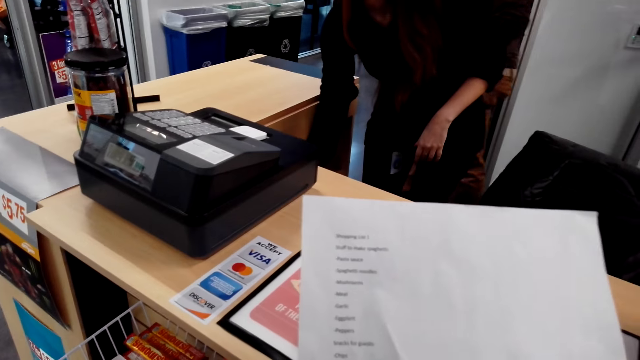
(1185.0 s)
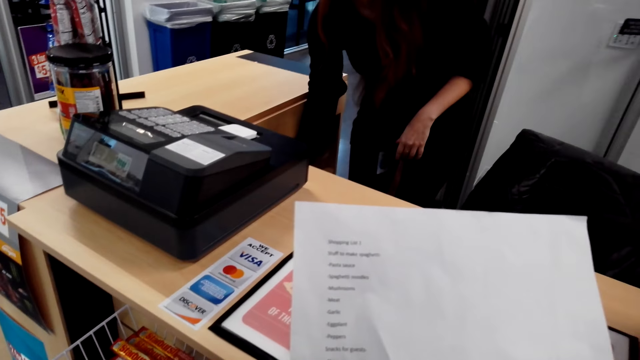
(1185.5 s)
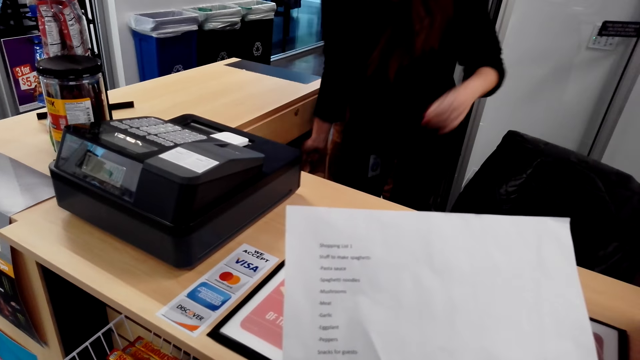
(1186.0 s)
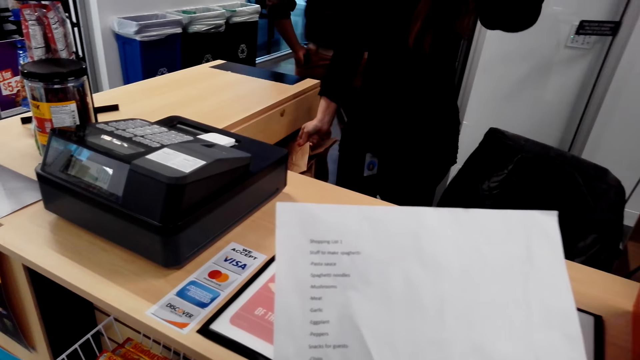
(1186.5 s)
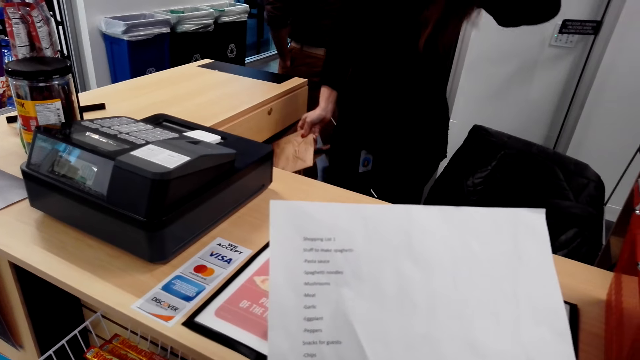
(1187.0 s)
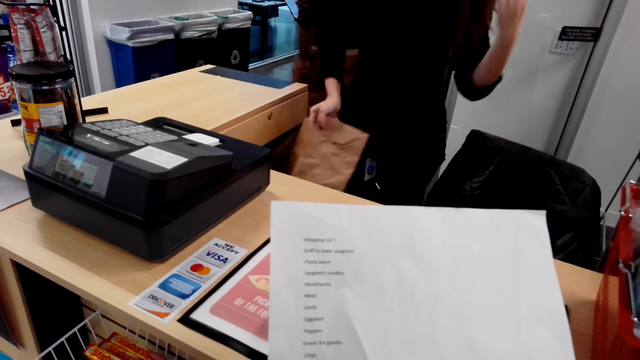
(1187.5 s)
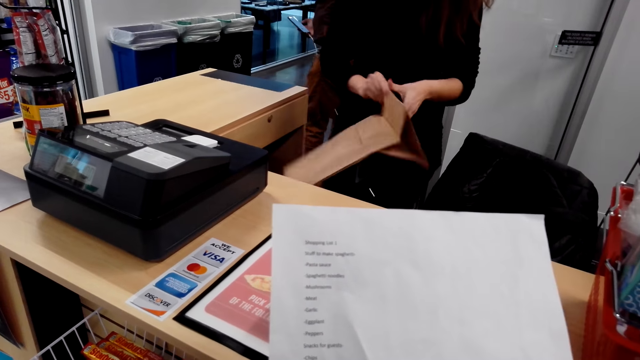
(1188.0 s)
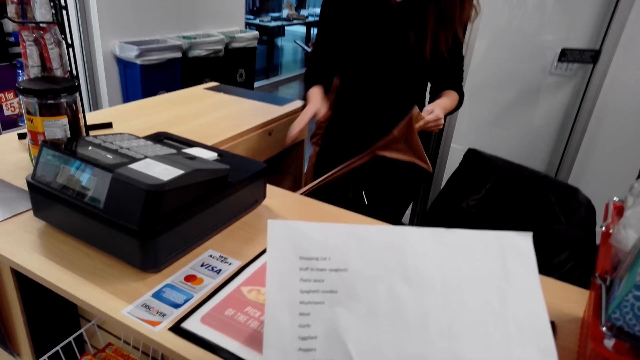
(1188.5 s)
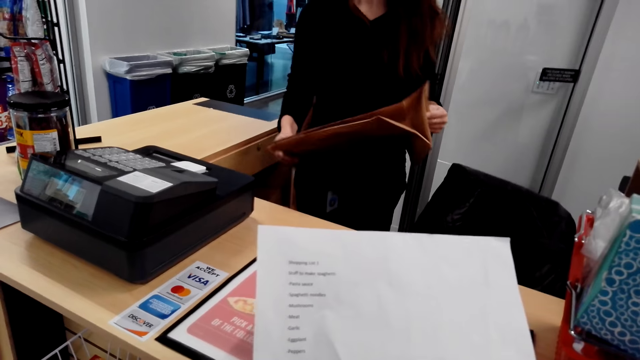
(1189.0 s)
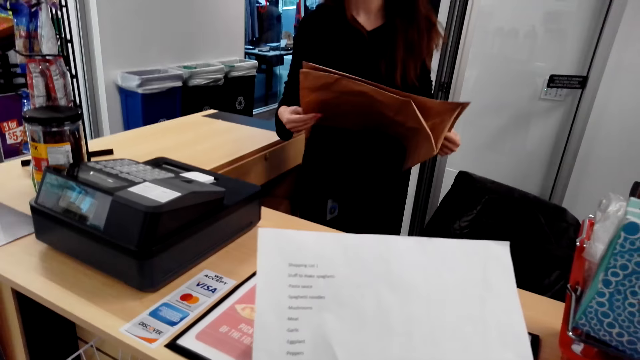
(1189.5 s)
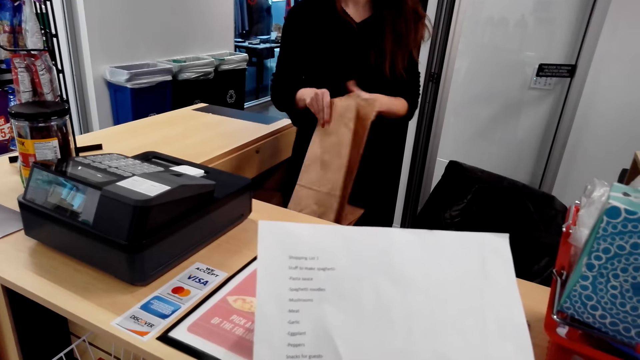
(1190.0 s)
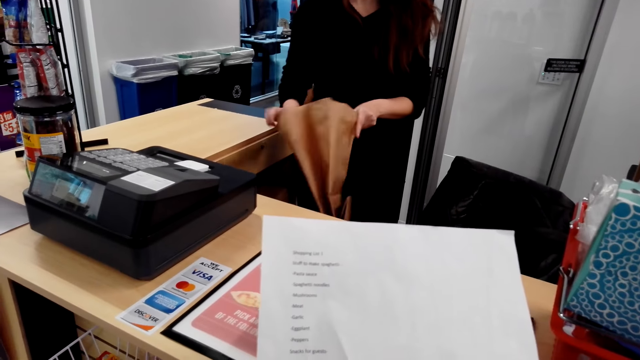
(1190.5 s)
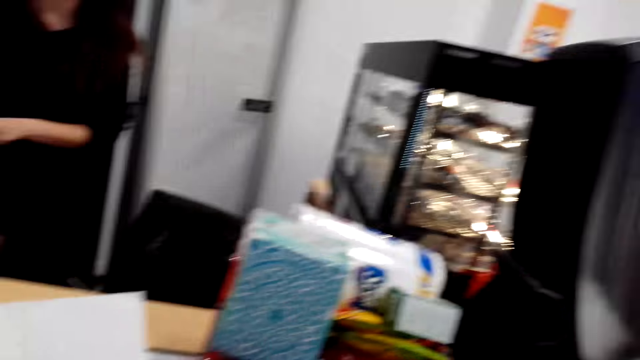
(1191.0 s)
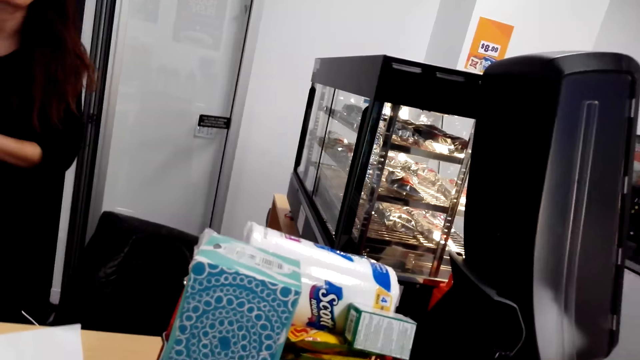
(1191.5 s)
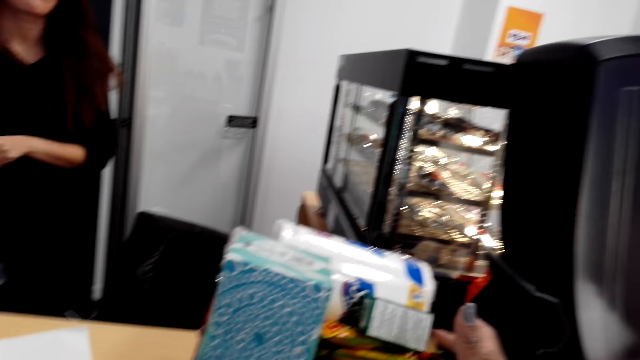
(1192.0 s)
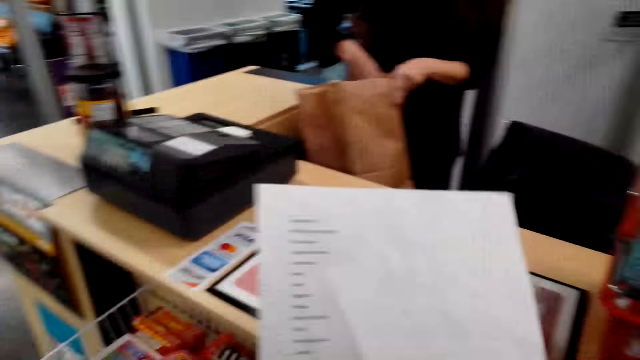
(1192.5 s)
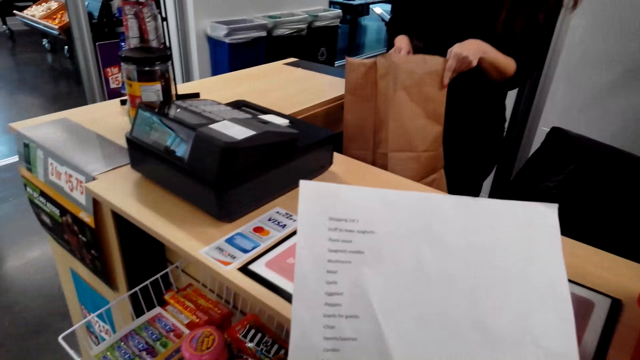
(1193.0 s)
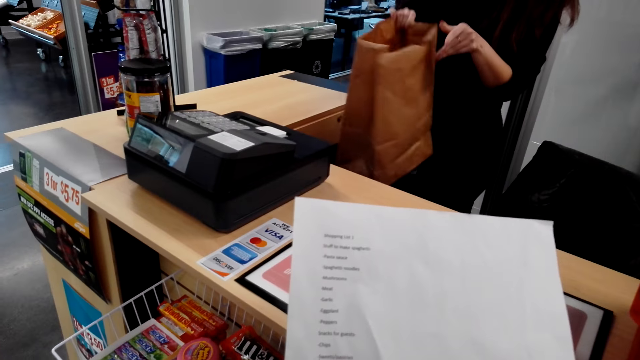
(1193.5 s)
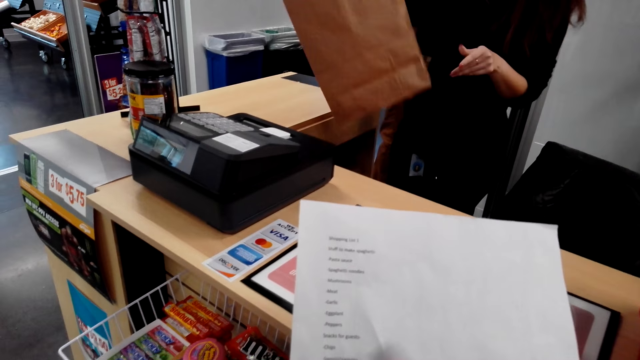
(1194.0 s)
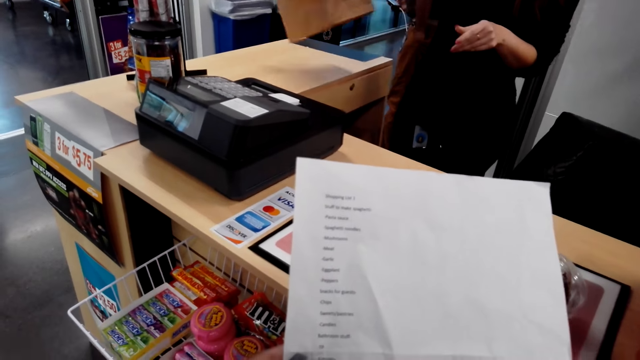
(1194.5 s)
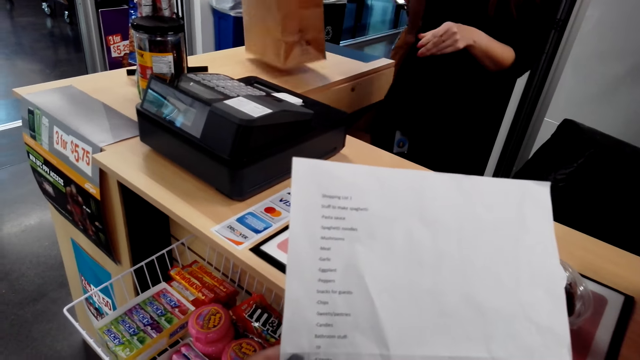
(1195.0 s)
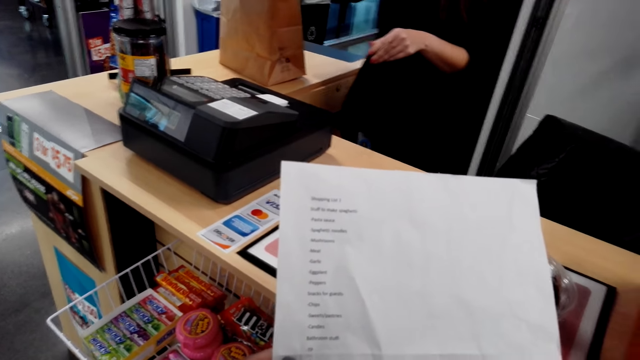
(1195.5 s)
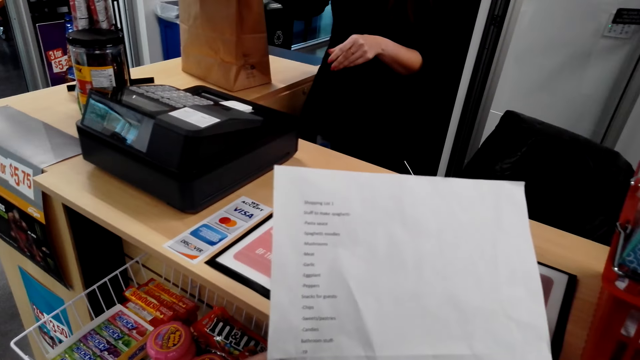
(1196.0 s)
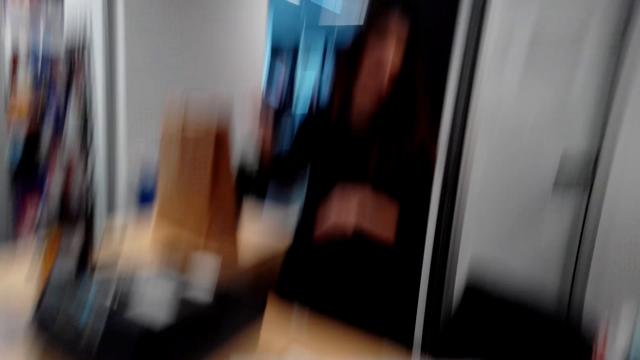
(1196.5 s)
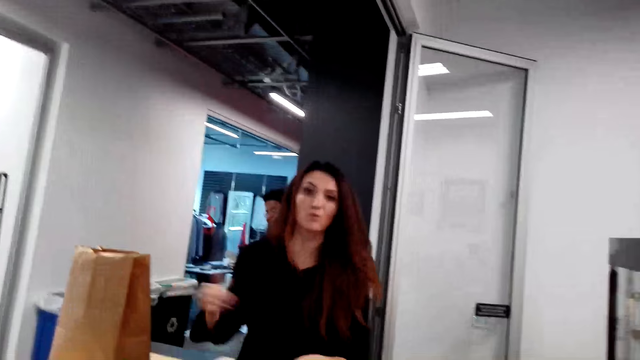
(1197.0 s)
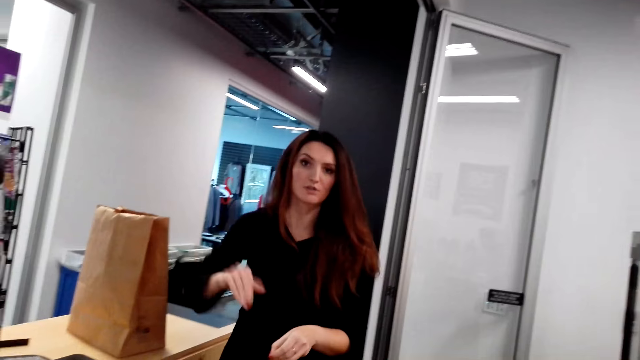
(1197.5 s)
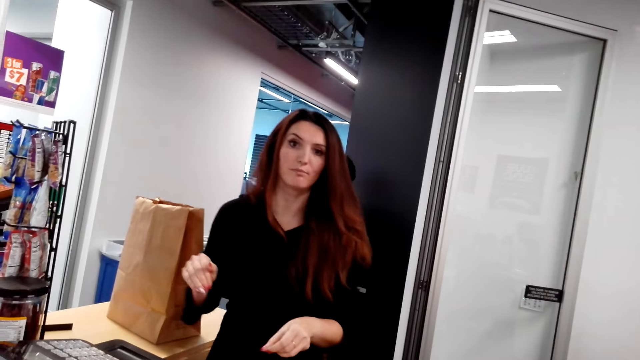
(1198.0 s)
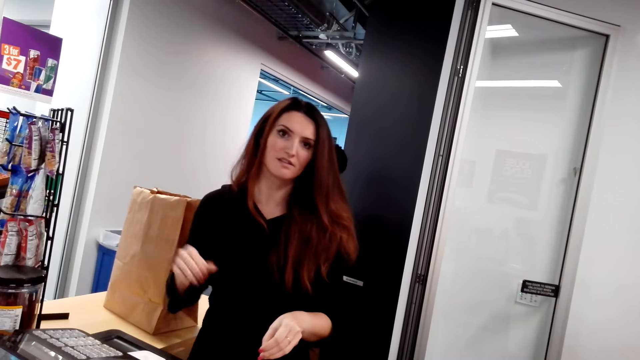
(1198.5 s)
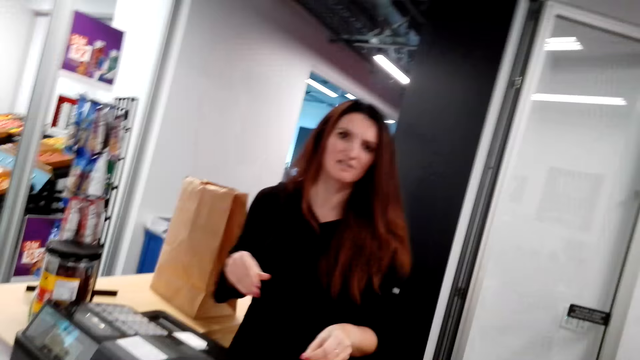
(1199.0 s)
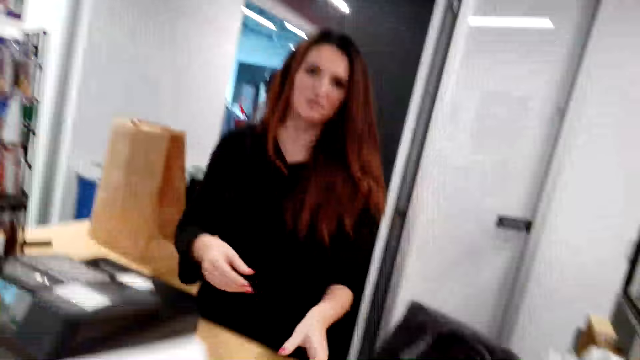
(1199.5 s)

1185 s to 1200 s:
A lady bends down. The camera wearer stares at the shopping list. They hold the list. The lady picks a packaging paper or shopping bag and opens the packaging paper. The camera wearer looks around. They stare at the shopping list. The lady puts the packaging paper on the surface. A man stands behind the lady. The lady moves her hands. The camera wearer stares at the lady. The lady stares at the camera wearer.

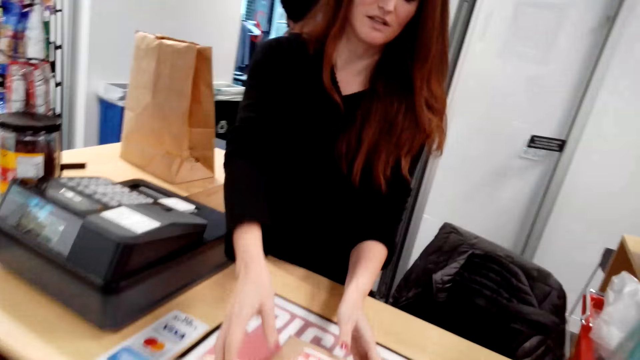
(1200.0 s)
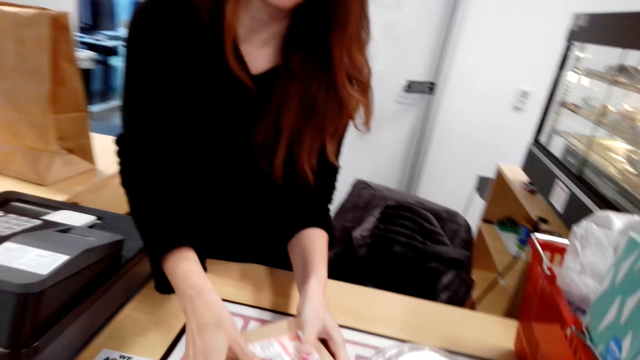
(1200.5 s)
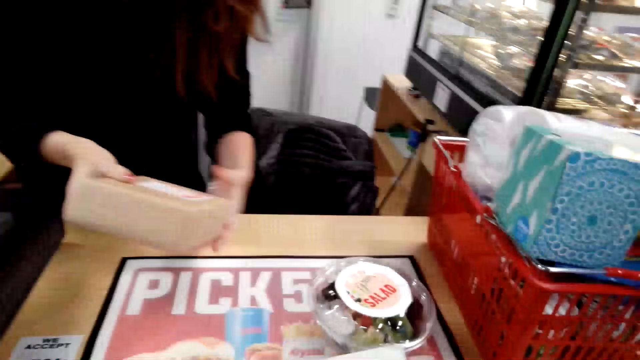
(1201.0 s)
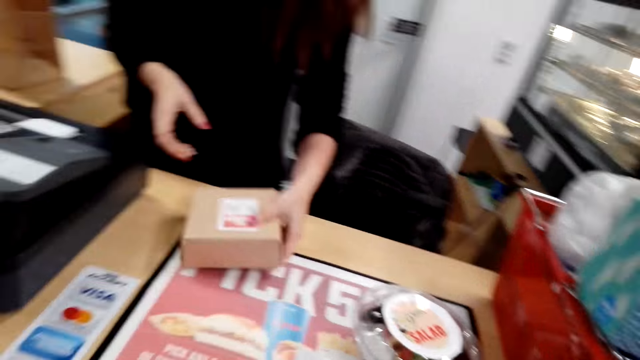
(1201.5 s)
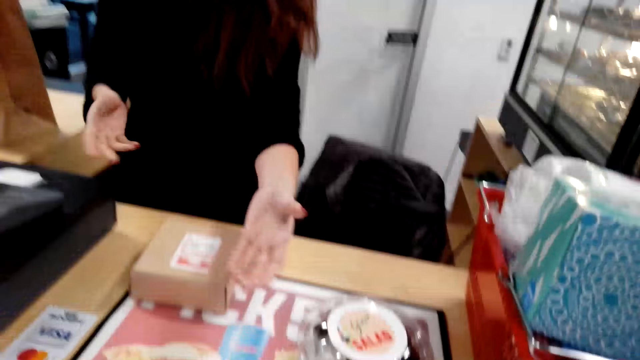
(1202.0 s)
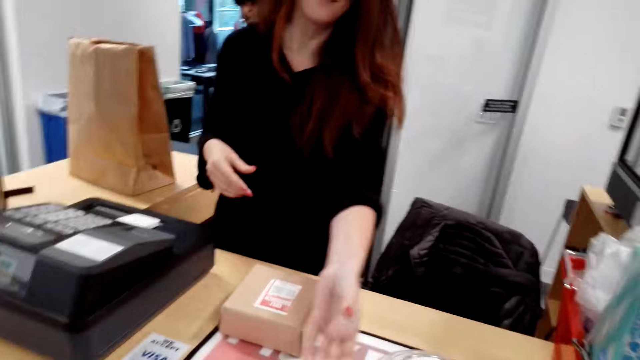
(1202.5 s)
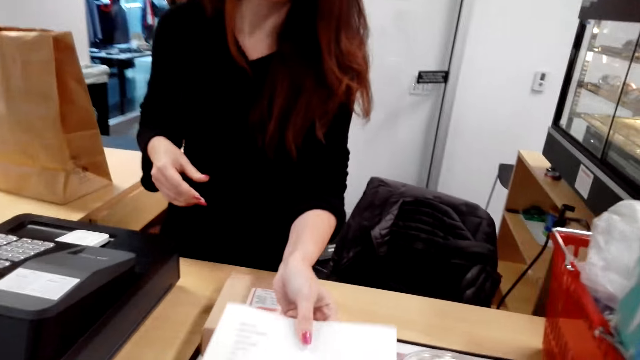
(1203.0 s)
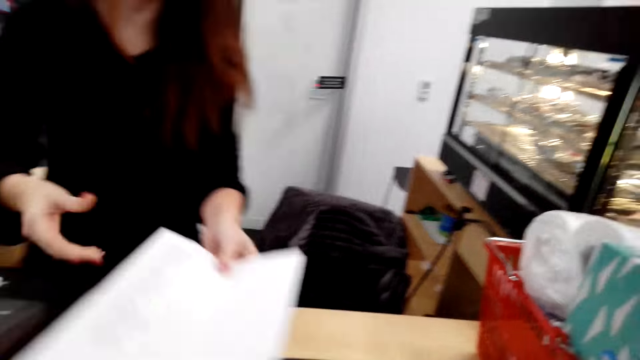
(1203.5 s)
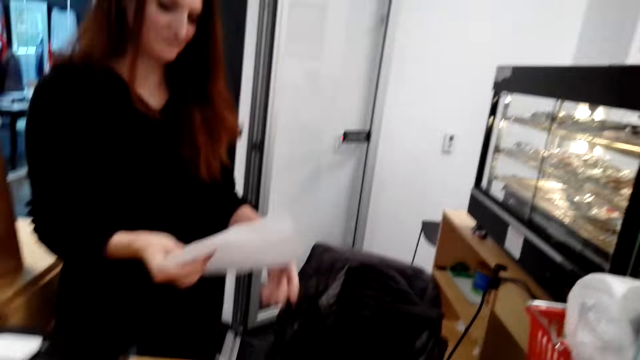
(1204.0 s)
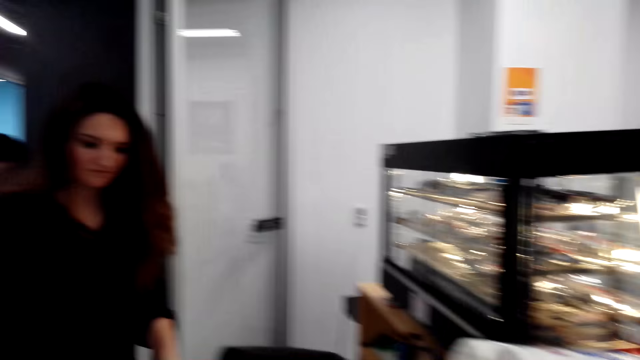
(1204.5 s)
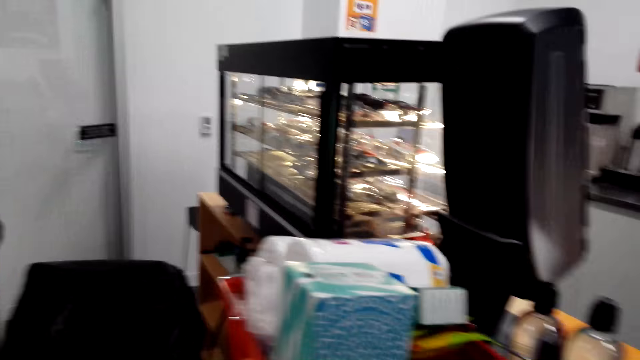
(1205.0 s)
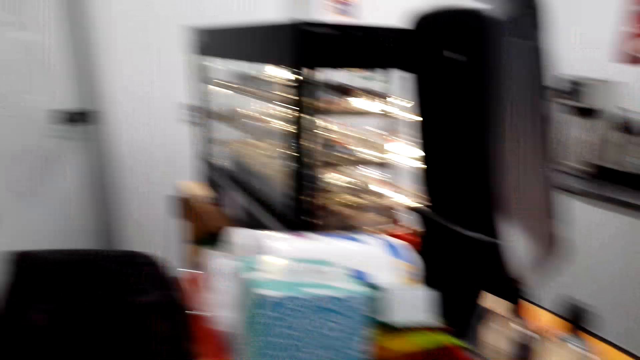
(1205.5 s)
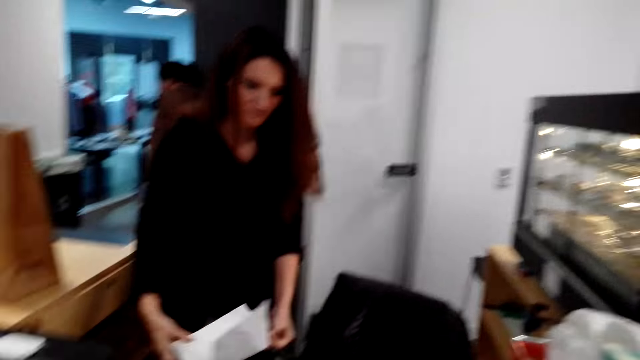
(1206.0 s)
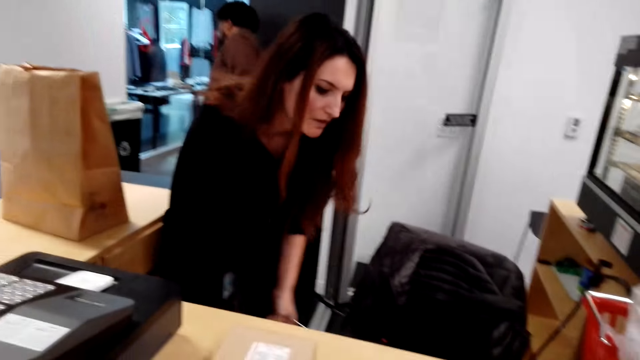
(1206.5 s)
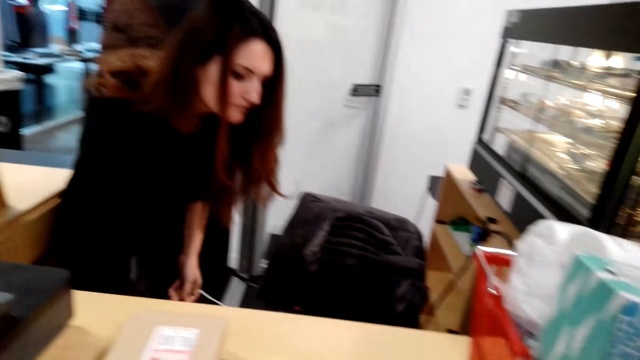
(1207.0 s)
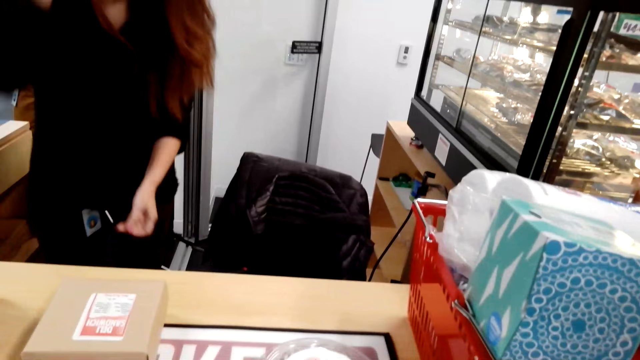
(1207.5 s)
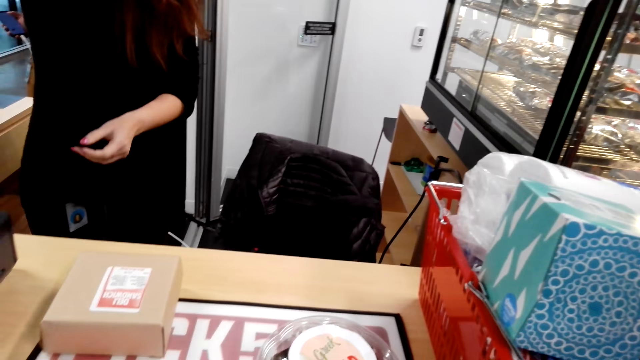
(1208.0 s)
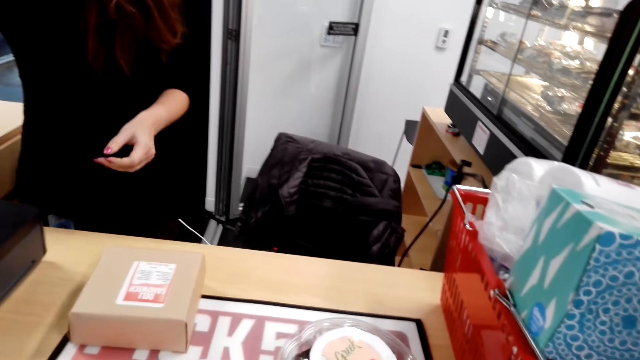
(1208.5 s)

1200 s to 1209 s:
A lady picks the packet, places the packet on the counter and picks the shopping list. The camera wearer passes the shopping list to the lady. They look around. The lady folds the shopping list. The camera wearer stares at the lady. The lady puts the shopping list away and drops the shopping list.
